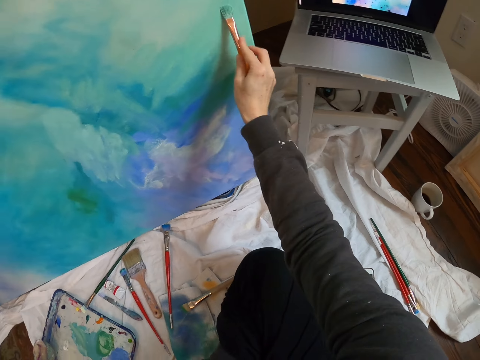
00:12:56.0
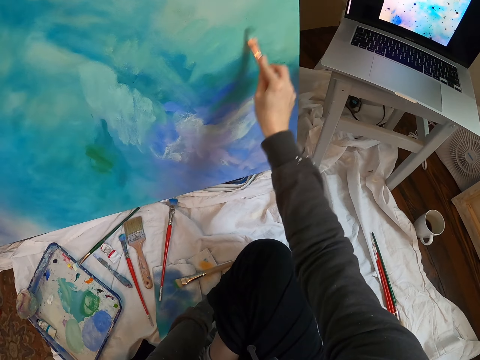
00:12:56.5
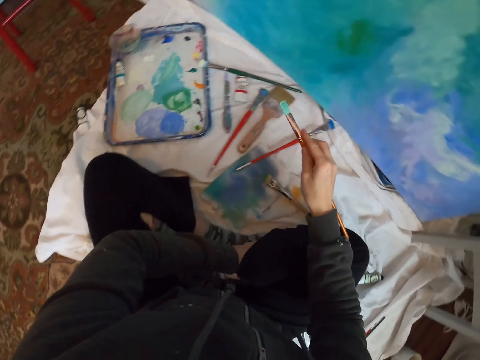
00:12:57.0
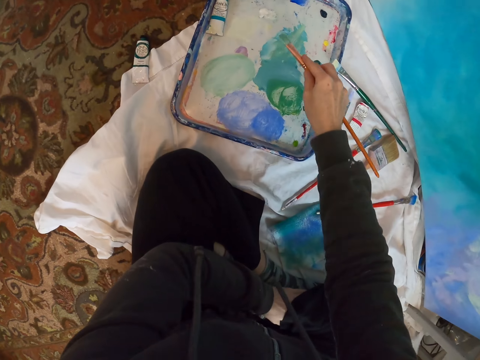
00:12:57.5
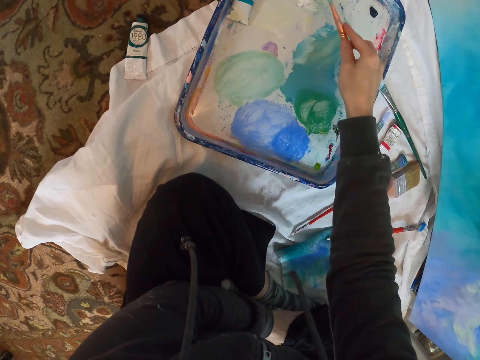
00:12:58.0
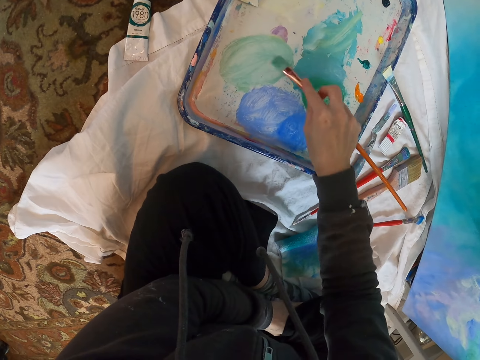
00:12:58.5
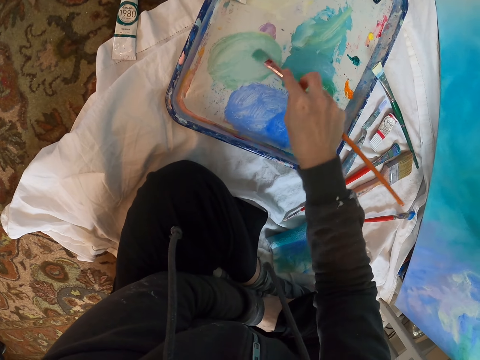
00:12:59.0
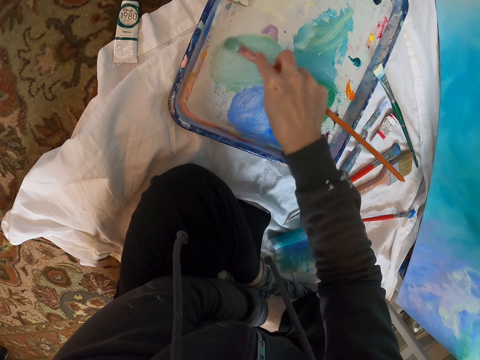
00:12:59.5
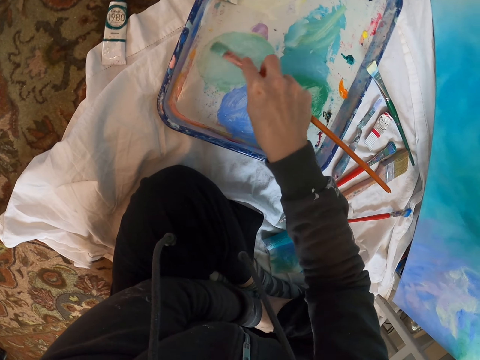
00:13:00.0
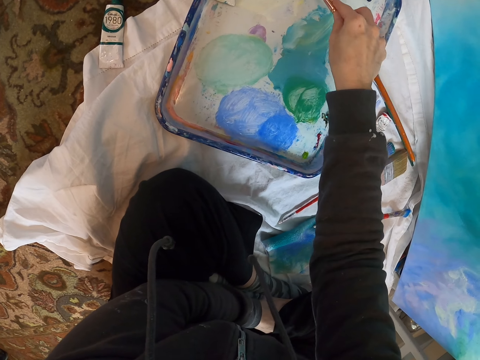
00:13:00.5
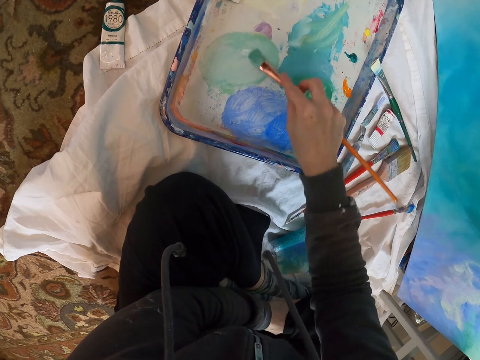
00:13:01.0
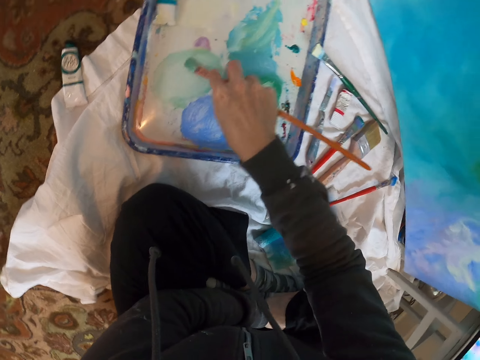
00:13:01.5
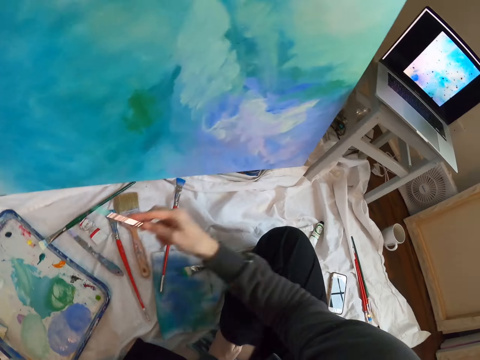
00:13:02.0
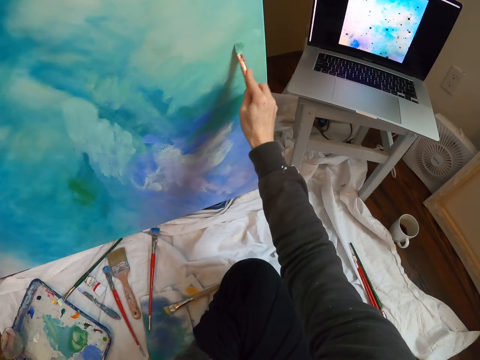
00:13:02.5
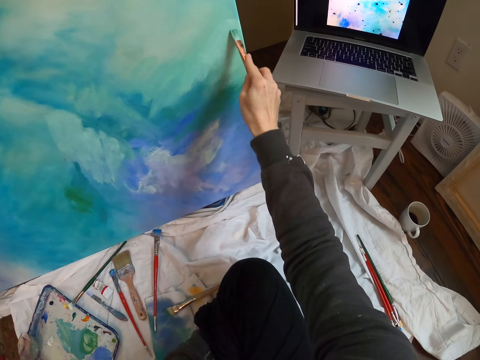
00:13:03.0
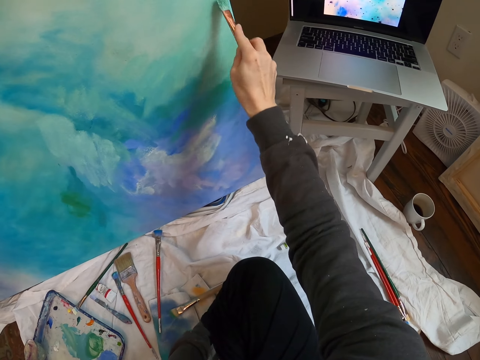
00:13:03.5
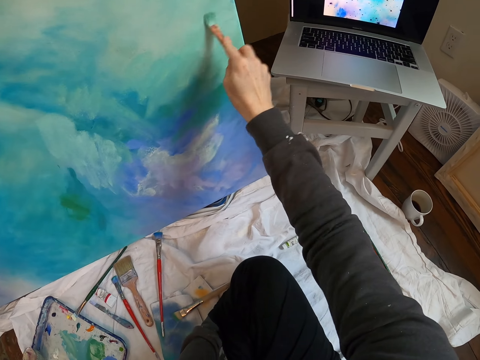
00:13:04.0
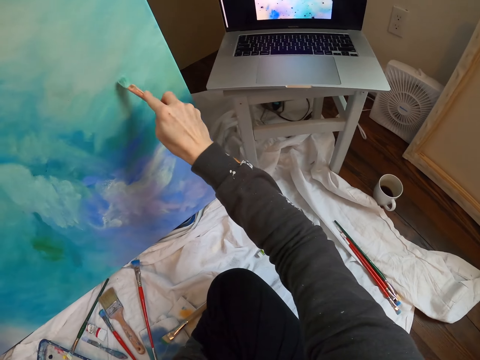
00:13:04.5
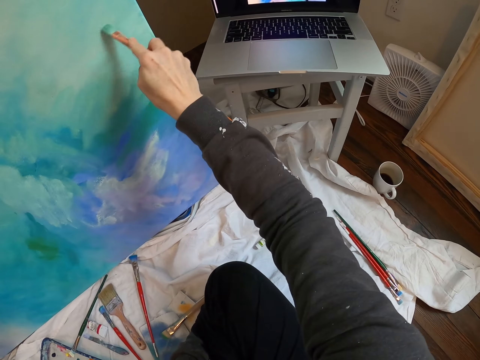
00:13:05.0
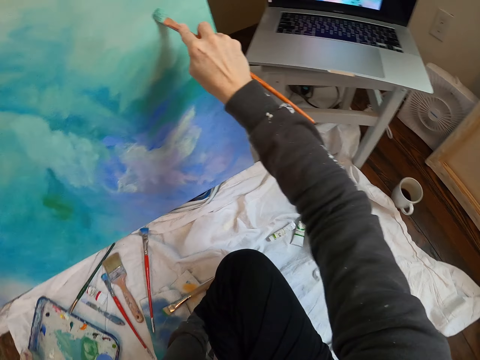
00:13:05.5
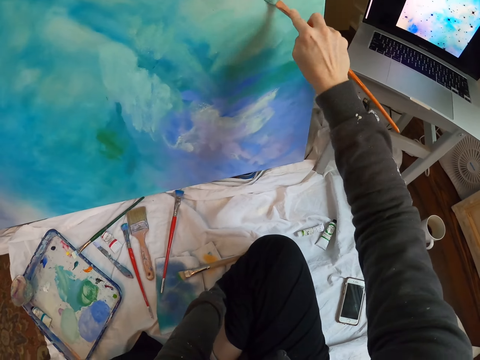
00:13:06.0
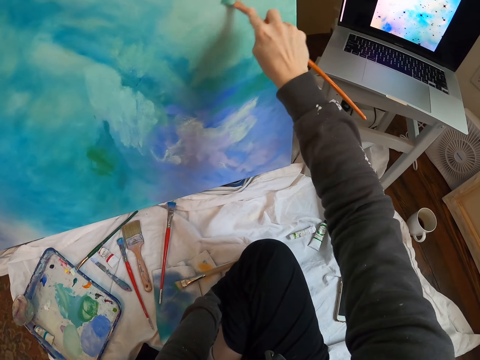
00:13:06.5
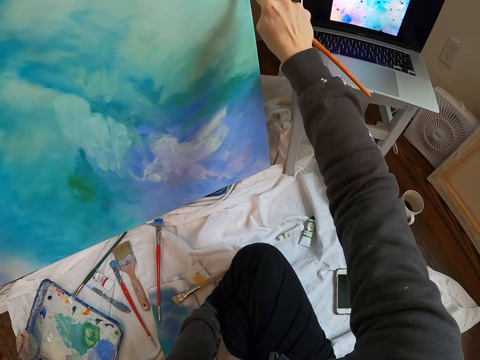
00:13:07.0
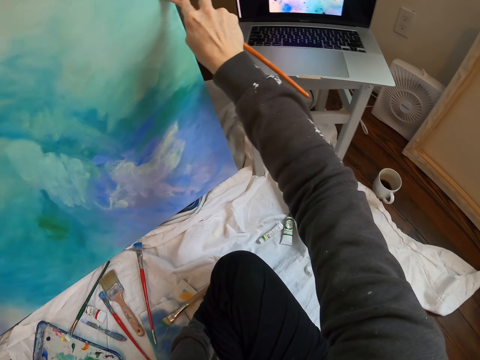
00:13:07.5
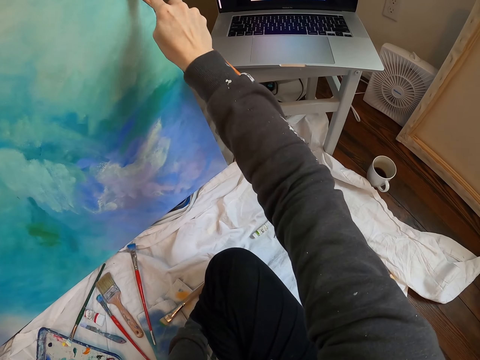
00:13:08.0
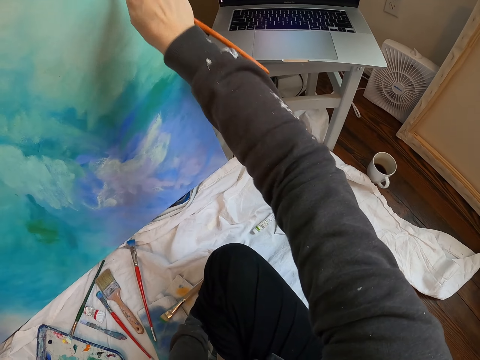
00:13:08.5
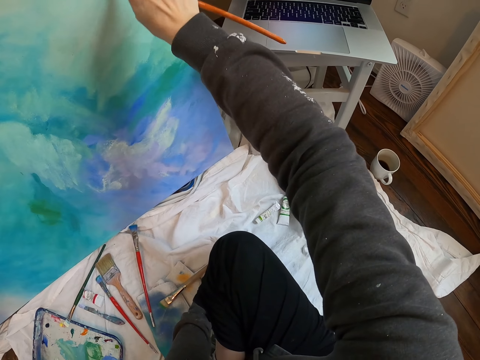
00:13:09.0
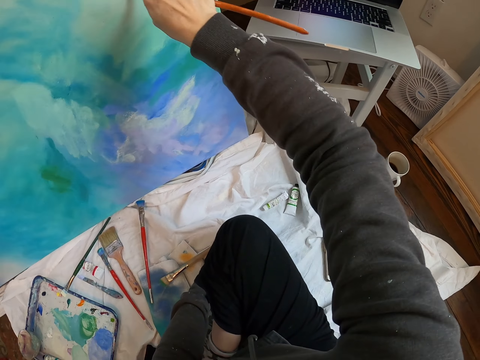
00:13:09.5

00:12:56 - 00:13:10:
The camera wearer dips a paint brush into the paint. They mix paint on a paint palette. They paint wall art with the paint brush on a paint board.

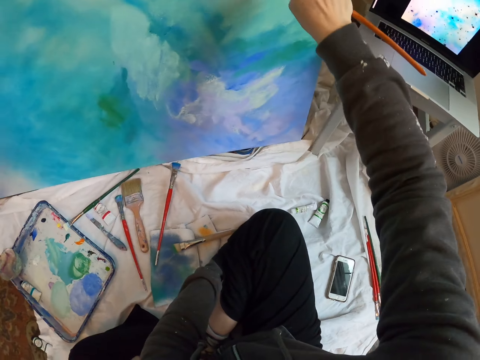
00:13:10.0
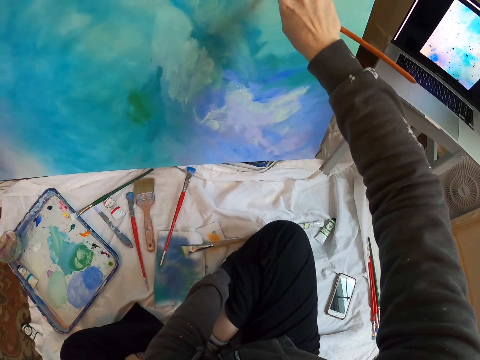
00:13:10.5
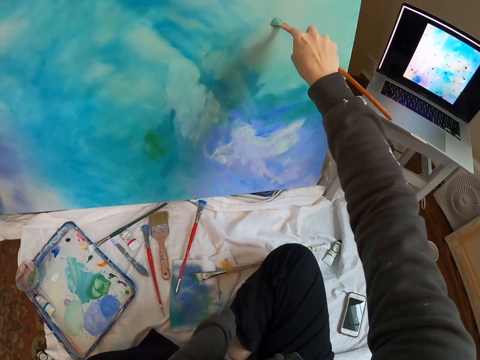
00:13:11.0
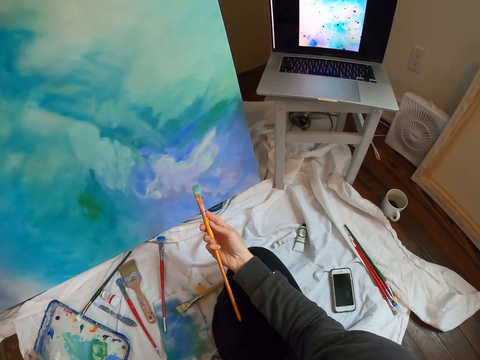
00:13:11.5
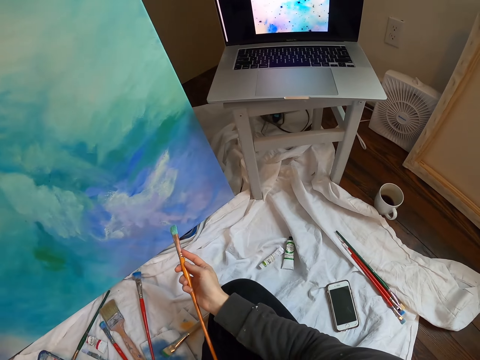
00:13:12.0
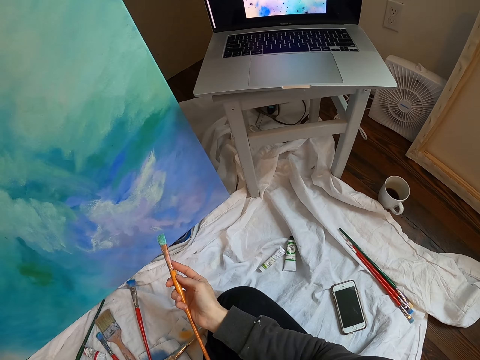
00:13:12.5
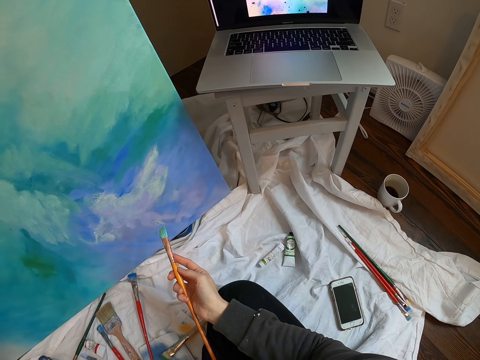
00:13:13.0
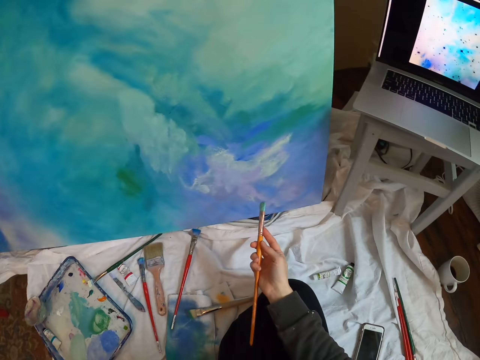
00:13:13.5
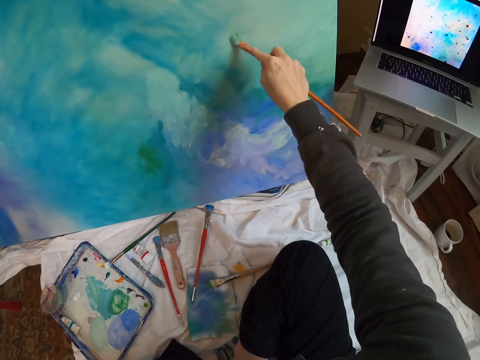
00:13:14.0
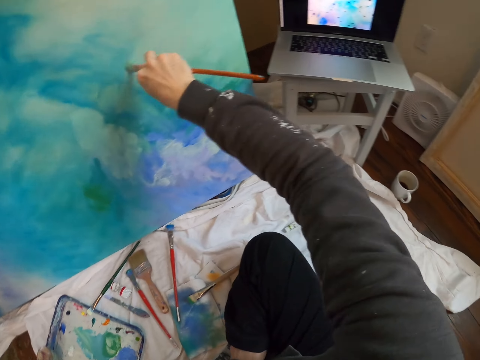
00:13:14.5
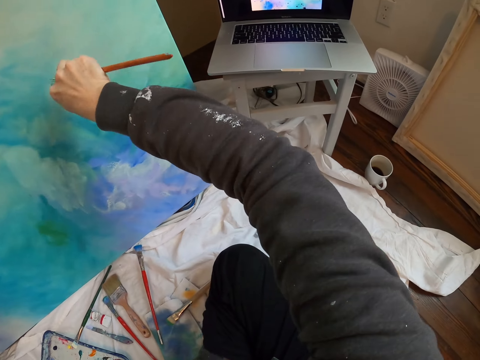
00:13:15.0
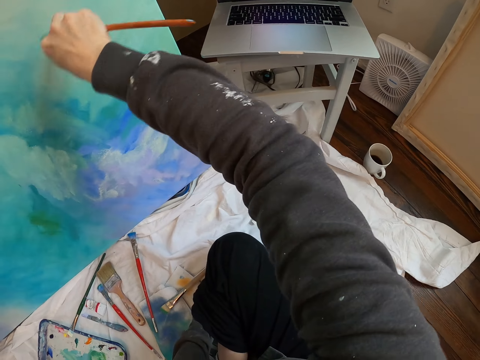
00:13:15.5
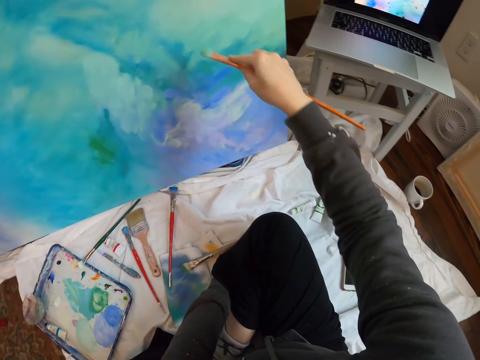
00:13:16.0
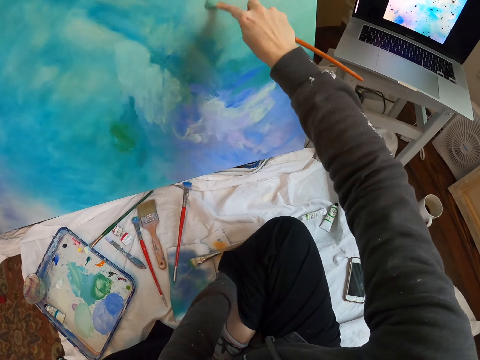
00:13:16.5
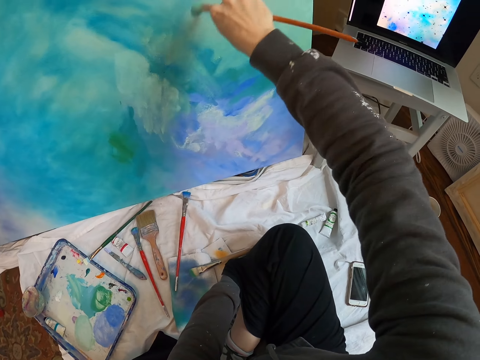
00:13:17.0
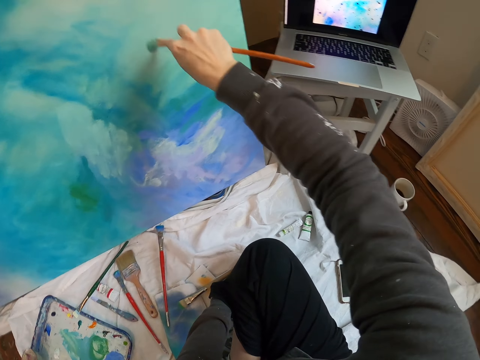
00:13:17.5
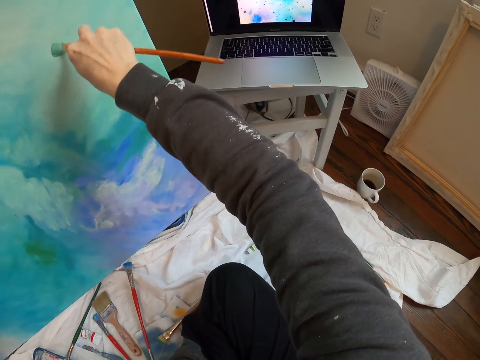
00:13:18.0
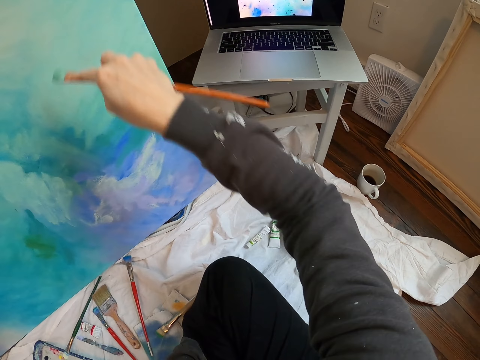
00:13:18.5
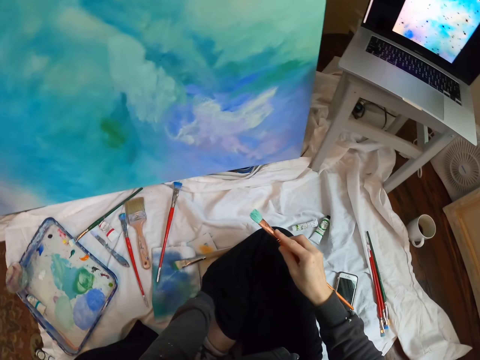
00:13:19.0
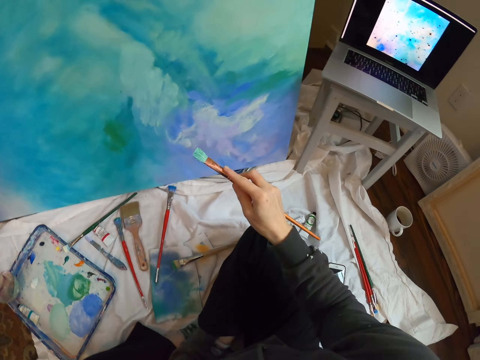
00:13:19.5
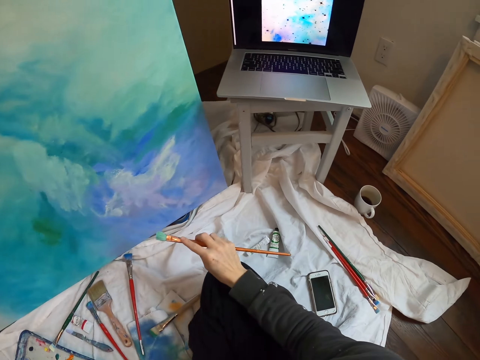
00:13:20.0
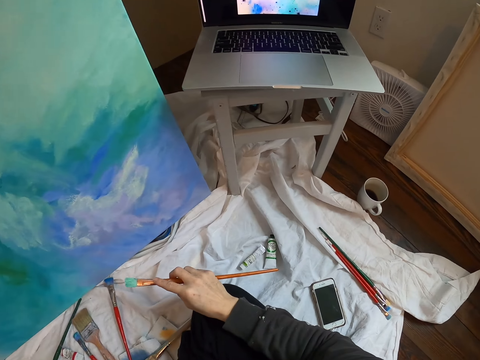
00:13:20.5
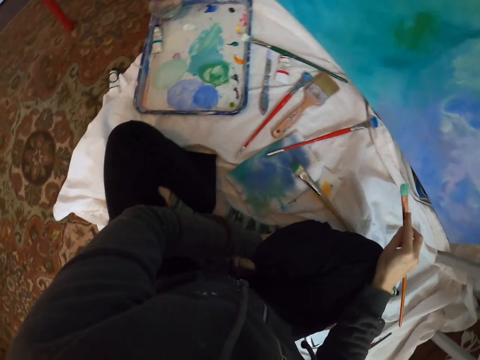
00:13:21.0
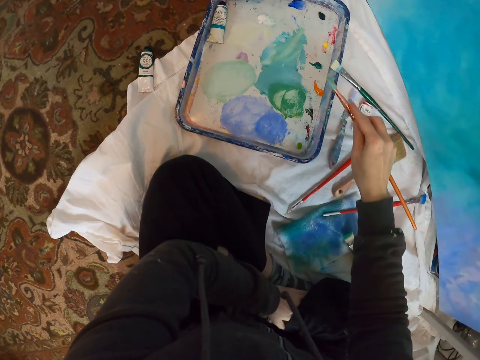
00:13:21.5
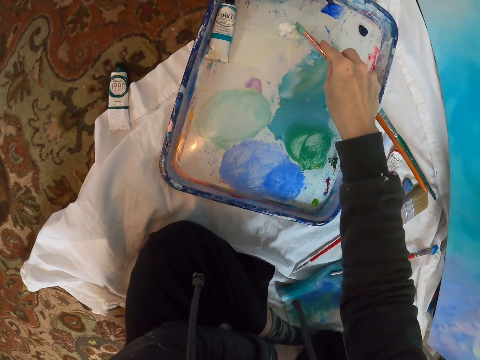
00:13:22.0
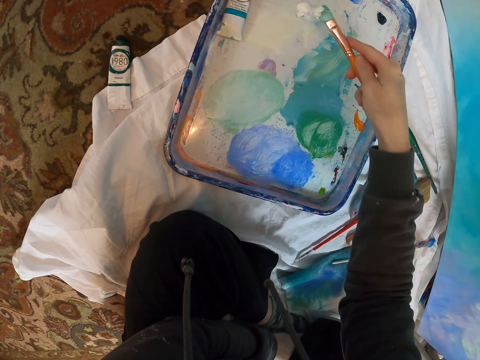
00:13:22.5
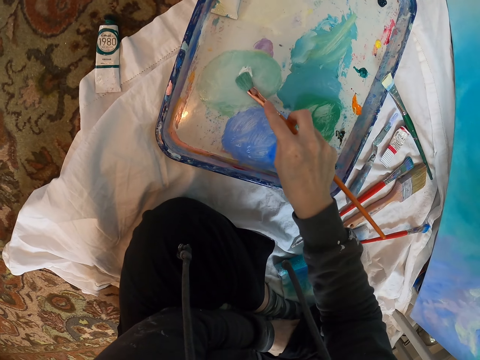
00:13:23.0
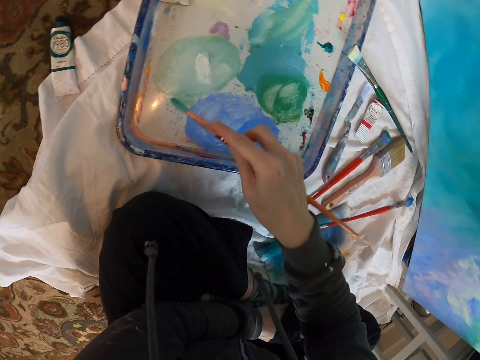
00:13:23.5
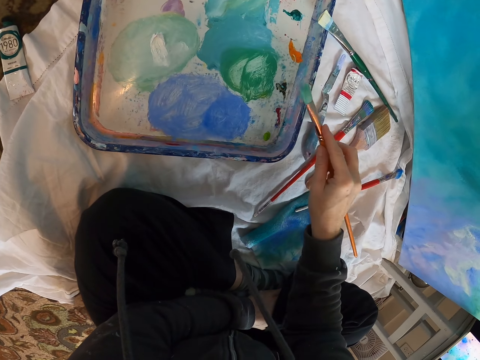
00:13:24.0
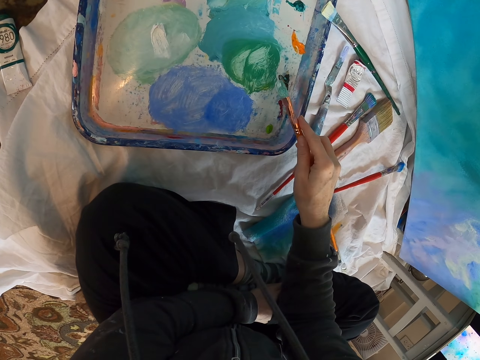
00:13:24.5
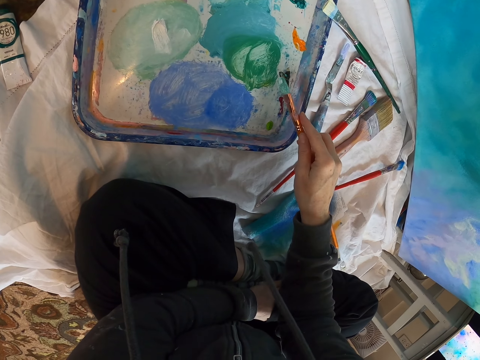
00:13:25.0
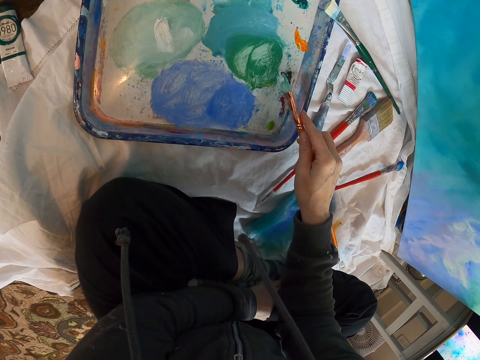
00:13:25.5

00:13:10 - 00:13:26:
The camera wearer looks at the laptop. They paint wall art with a paint brush on a paint board. They look at the laptop. They dip the paint brush into the paint. They mix paint on a paint palette.
